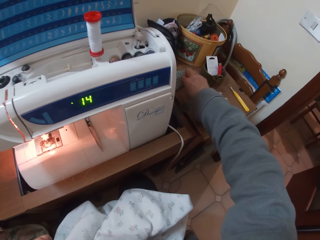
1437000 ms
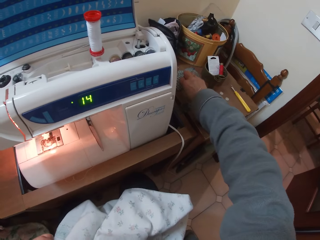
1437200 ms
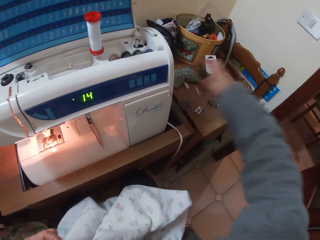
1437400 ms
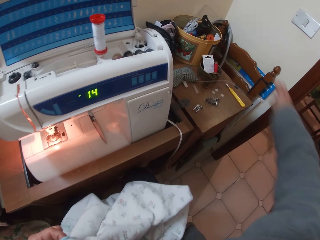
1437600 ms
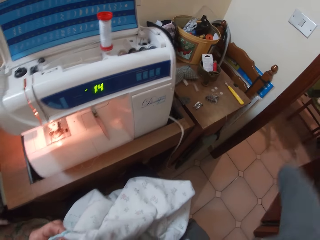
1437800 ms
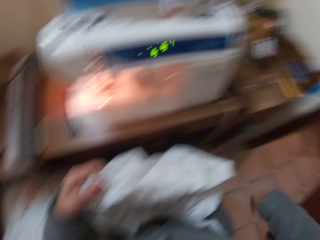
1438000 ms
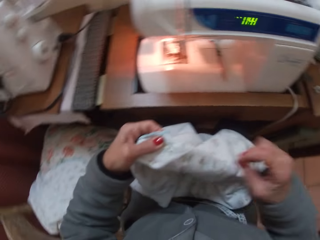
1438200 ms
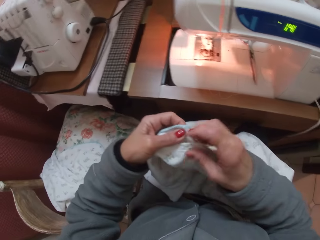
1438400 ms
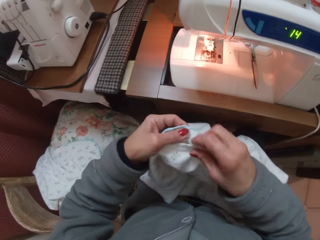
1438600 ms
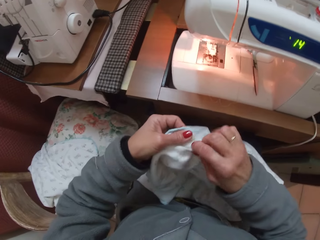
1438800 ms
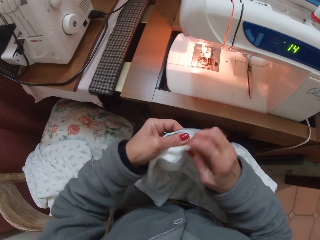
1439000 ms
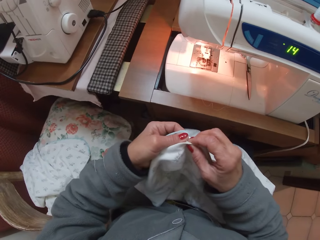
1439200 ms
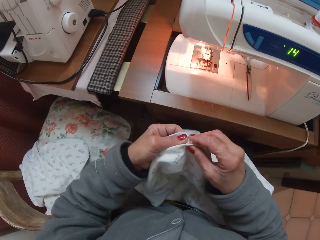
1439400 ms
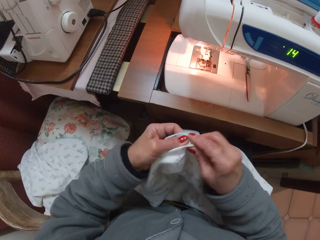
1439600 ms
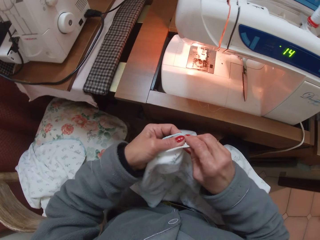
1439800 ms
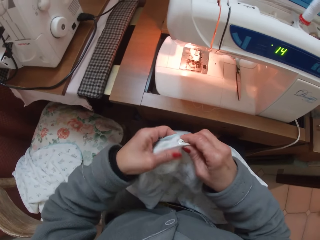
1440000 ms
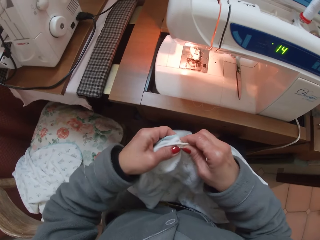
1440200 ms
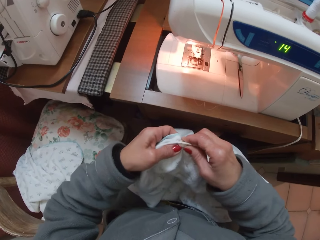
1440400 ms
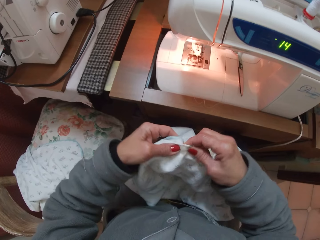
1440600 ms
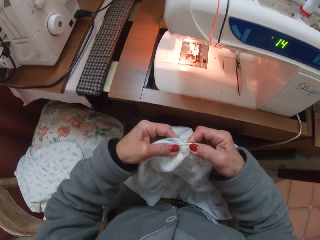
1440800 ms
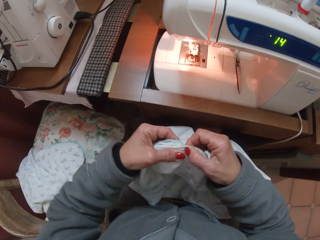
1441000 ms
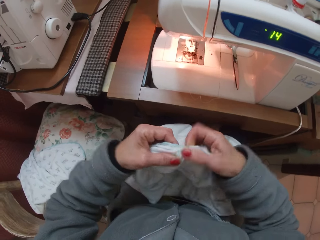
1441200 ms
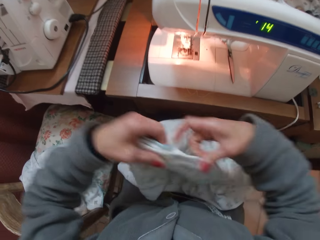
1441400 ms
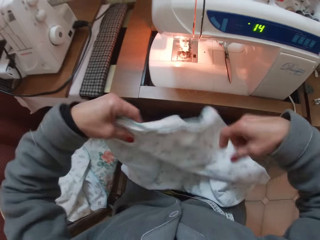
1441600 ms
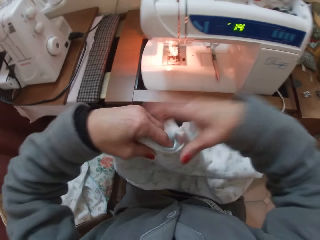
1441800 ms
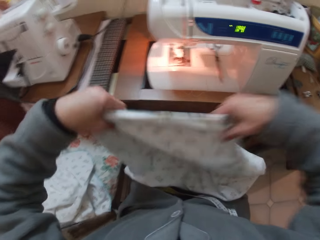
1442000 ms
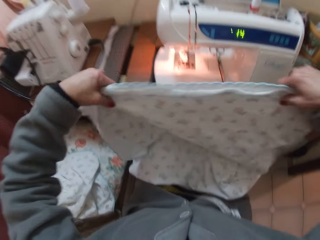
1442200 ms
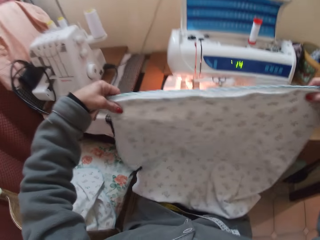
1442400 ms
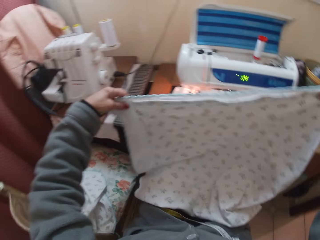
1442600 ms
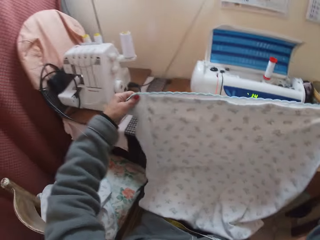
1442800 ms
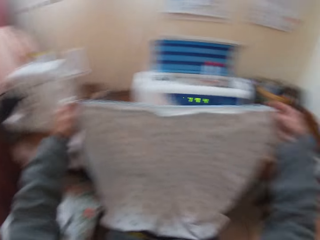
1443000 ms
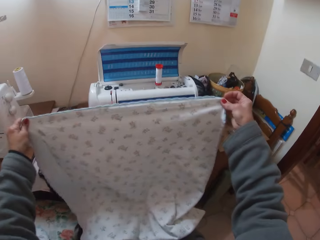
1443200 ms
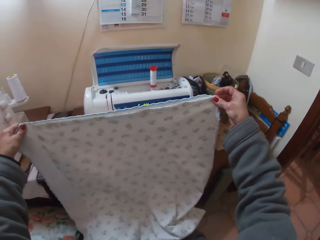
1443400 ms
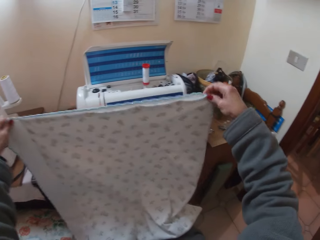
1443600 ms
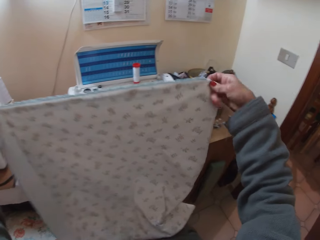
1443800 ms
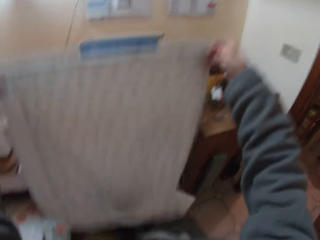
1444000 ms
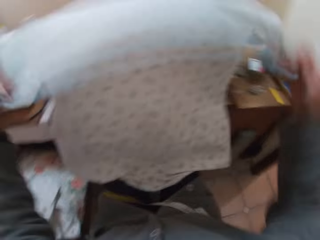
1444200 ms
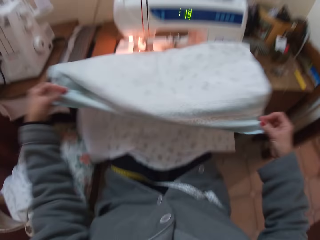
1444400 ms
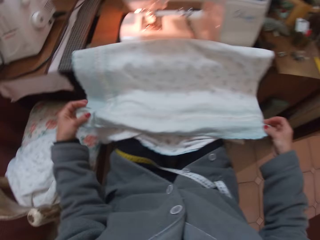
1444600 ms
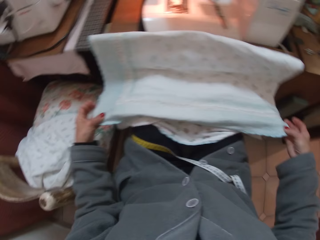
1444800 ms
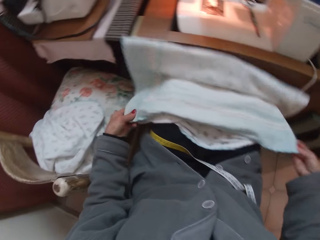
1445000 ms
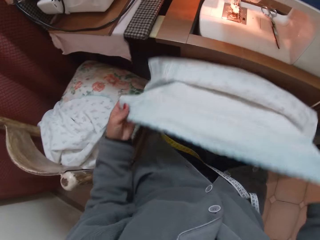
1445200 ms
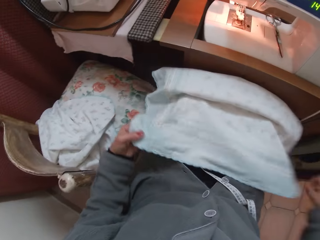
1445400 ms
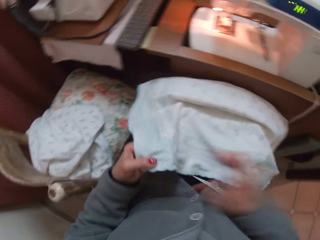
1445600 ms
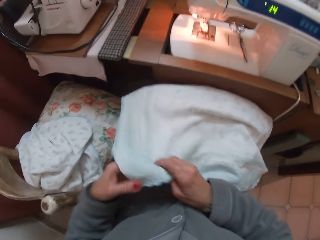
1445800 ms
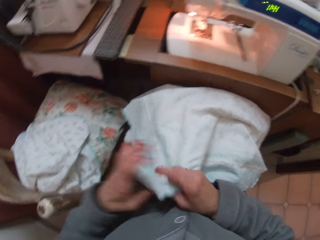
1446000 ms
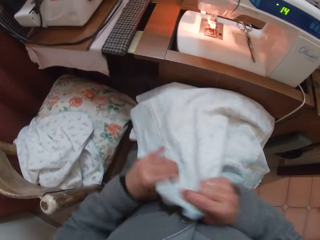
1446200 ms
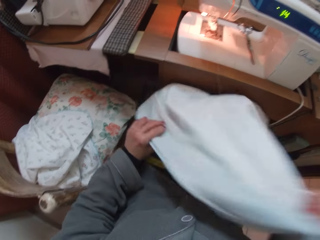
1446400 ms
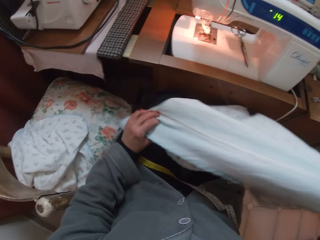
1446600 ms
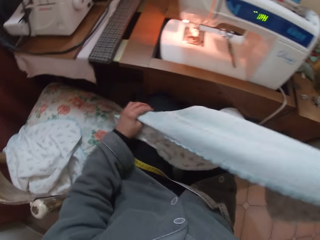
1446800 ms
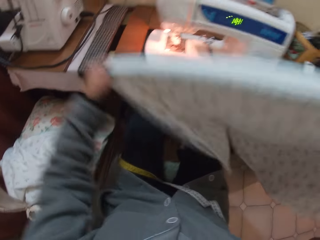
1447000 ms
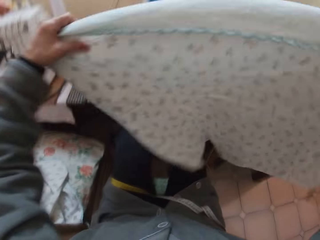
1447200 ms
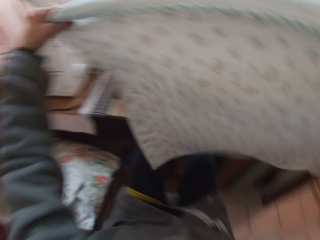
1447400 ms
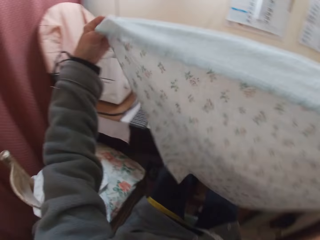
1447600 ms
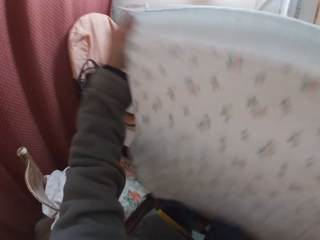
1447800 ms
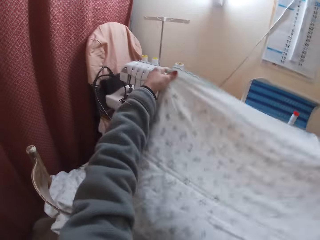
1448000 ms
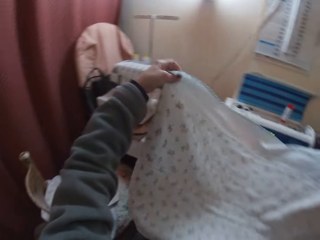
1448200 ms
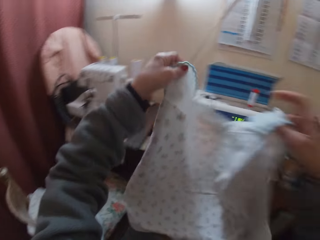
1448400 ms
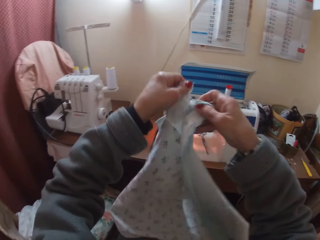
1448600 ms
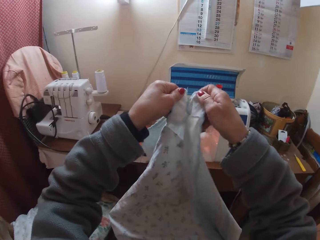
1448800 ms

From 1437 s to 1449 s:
The camera wearer drops the needle on the sewing machine table with her right hand. She holds the cloth with her two hands. She fastens the button on the cloth together with her two hands. She raises the cloth with both hands. She holds both ends of the cloth with her hands. She checks the cloth. She drops the cloth on her lap. She grabs one end of the cloth with both hands. She holds the other end of the cloth with her left hand. She raises the cloth with her two hands.

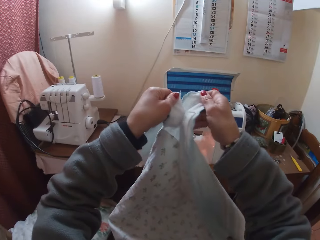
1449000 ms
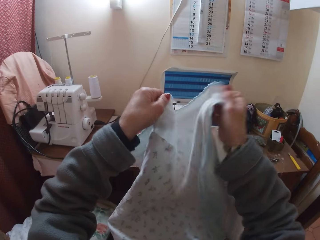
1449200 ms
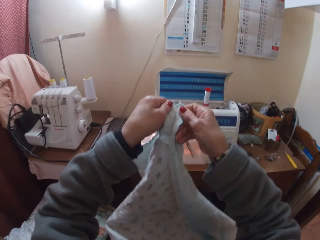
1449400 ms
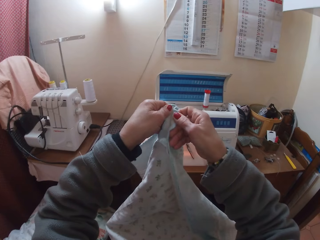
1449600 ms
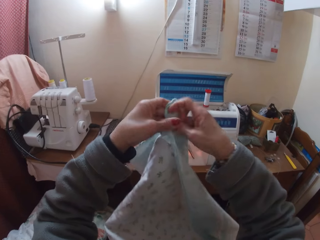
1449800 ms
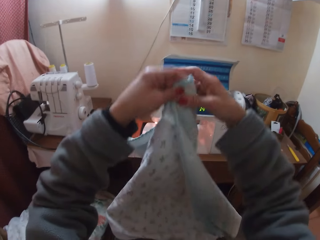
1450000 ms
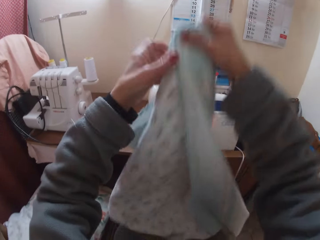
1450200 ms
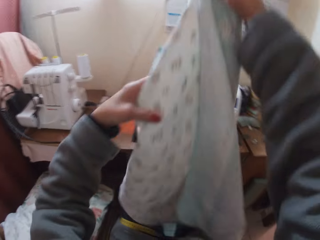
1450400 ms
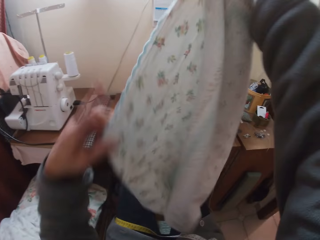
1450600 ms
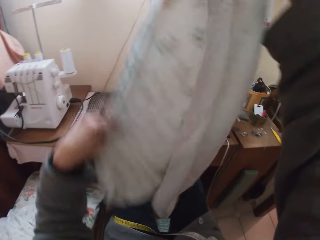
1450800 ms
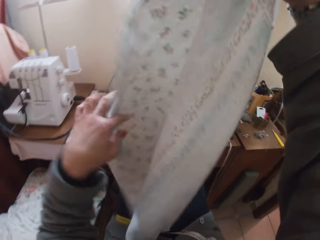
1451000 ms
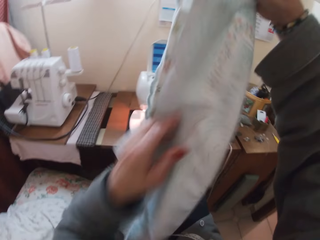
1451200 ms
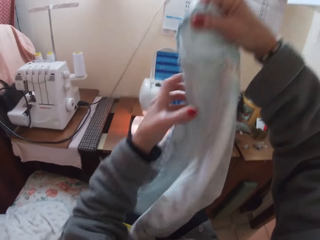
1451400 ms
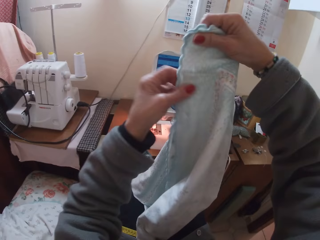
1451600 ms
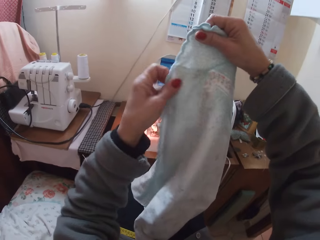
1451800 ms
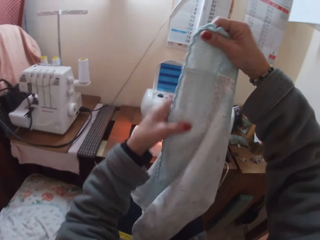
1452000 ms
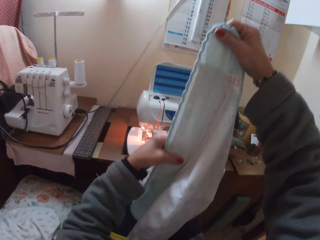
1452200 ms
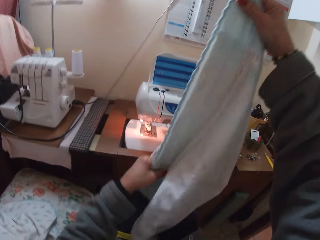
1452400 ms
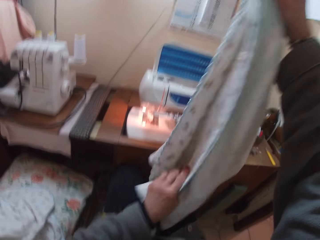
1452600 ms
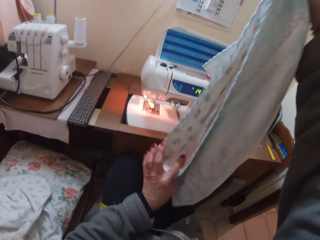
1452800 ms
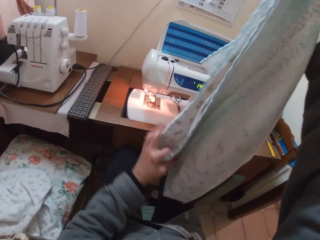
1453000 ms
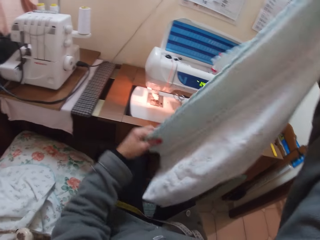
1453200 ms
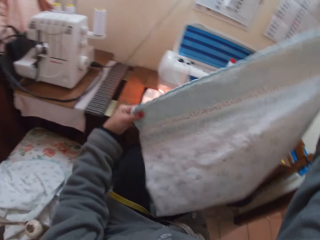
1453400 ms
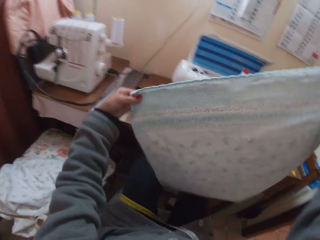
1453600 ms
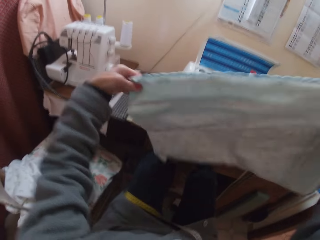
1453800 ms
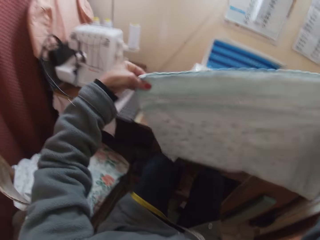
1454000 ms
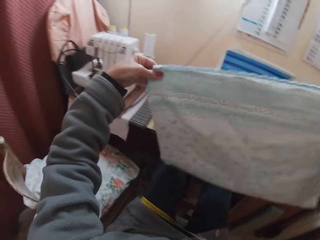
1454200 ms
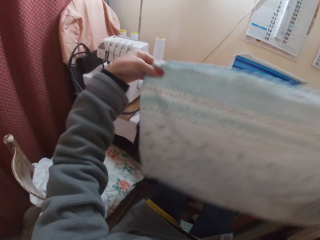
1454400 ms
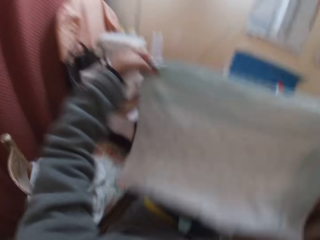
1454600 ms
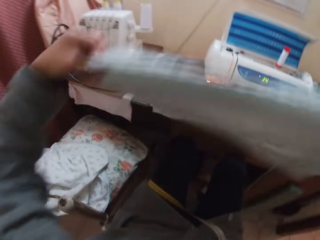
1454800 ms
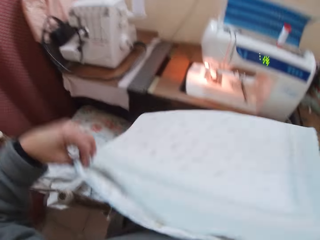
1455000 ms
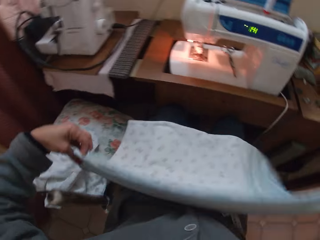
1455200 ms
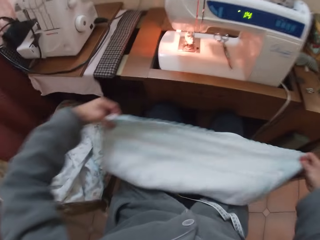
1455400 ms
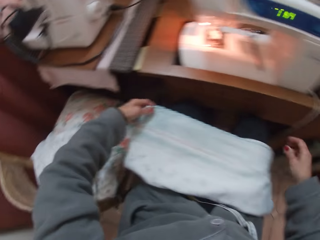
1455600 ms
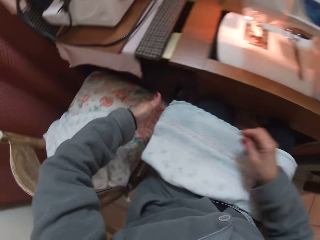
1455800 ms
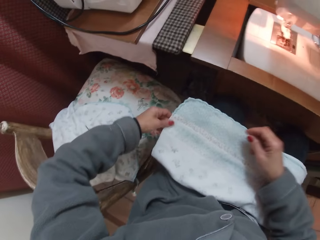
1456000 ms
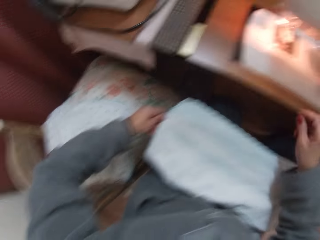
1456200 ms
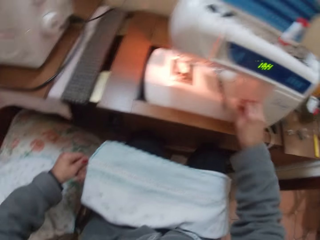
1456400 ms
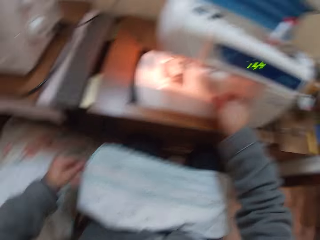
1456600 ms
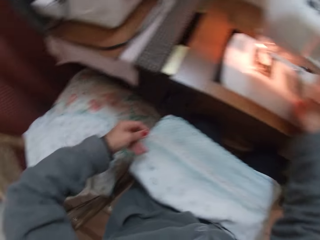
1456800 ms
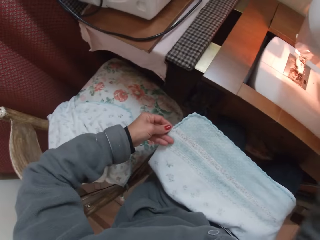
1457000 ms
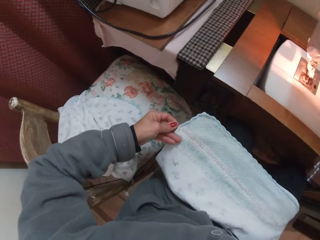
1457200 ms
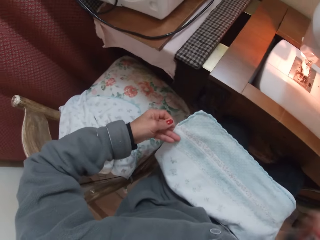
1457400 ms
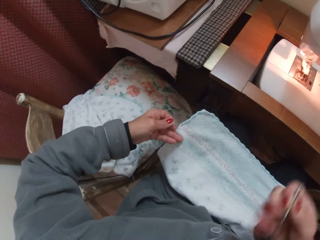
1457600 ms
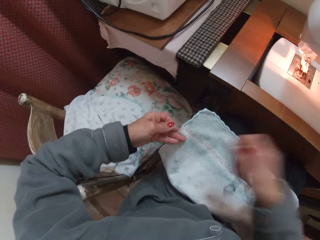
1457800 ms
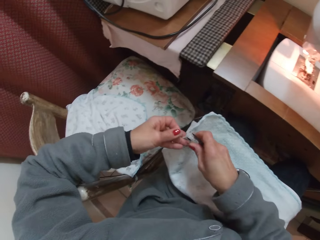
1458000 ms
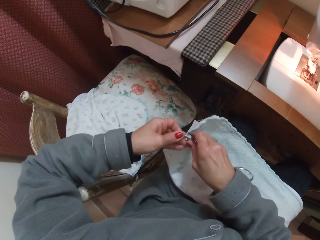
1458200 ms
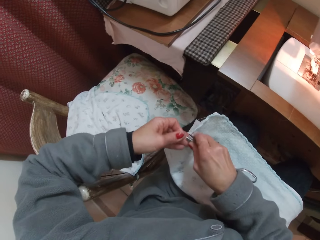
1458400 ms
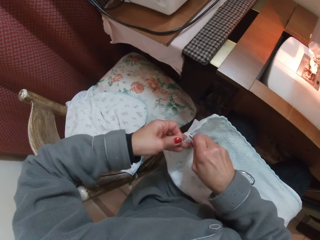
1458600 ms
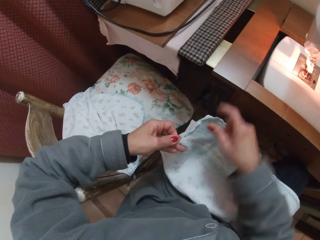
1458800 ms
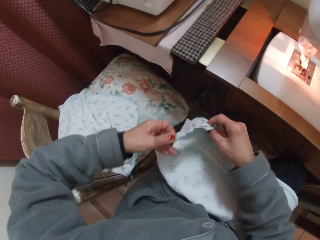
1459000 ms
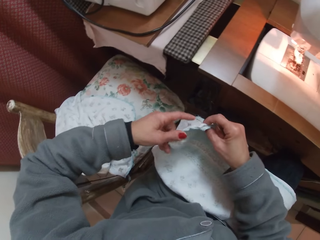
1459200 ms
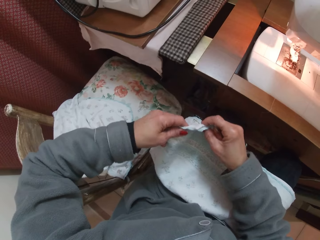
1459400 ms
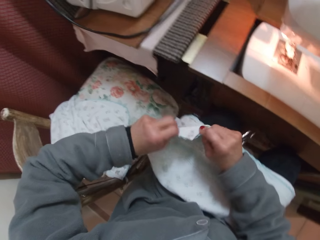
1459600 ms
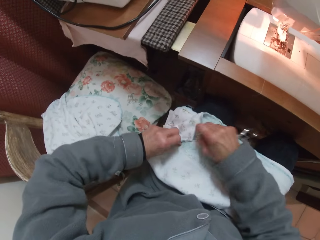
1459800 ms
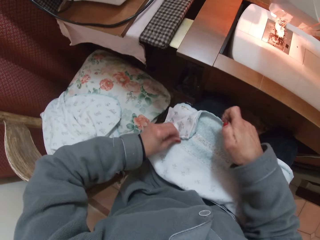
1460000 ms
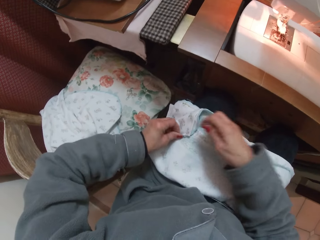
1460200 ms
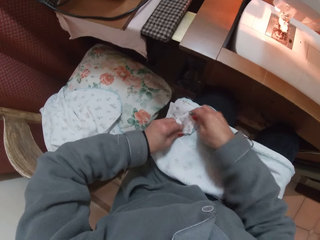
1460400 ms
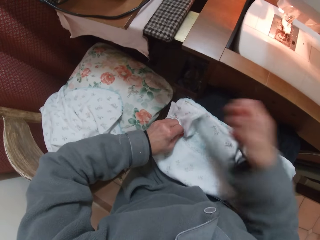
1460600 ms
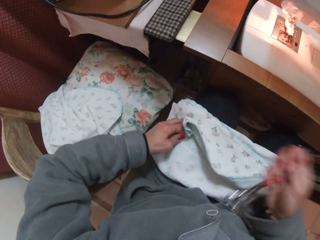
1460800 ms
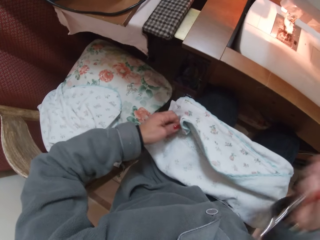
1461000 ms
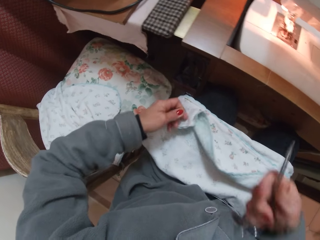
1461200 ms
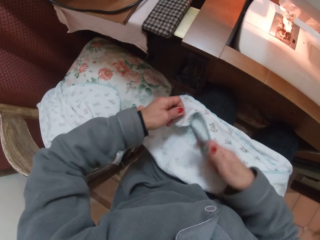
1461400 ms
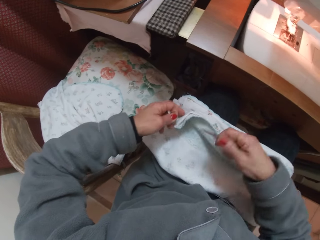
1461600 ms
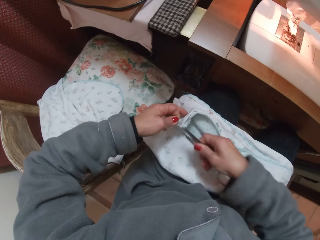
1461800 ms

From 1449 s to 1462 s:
The camera wearer folds both ends of the cloth with both hands. She holds both ends of the cloth with her right hand. She holds the left end of the cloth with her left hand. She drops the cloth on her lap with both hands. She folds the cloth. She picks up scissors from the sewing machine with her right hand. She takes the scissors towards the cloth with her right hand. She bends the edge of the cloth with both hands.
